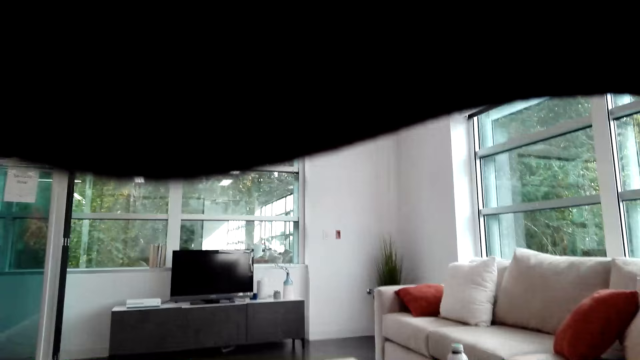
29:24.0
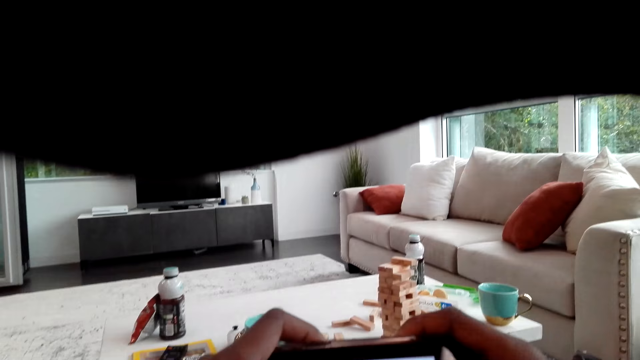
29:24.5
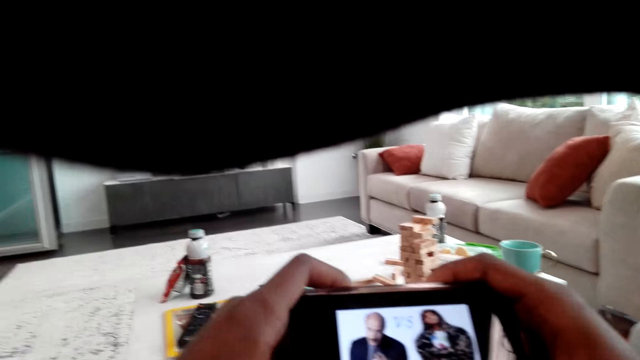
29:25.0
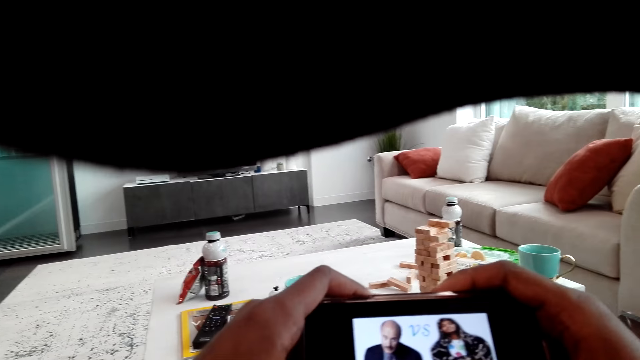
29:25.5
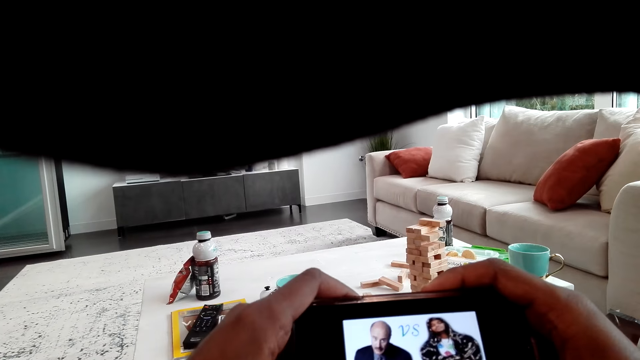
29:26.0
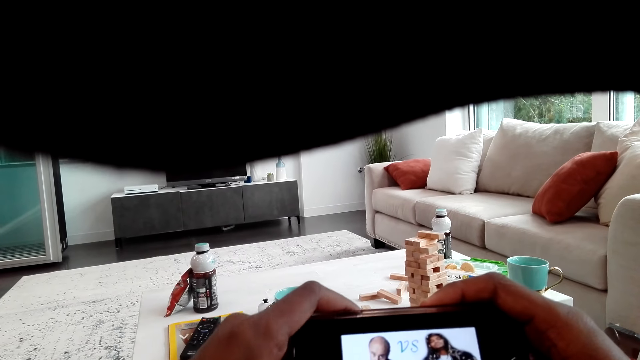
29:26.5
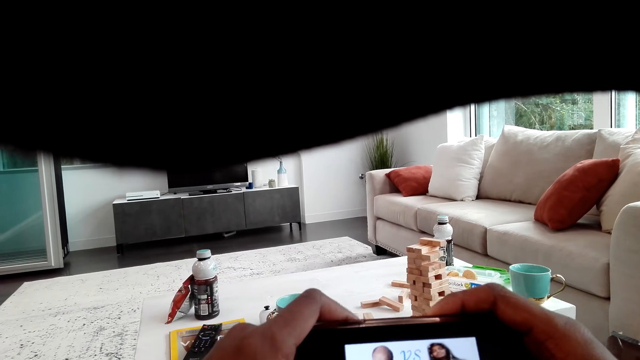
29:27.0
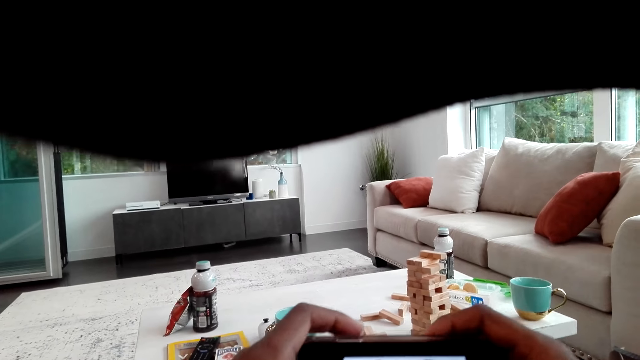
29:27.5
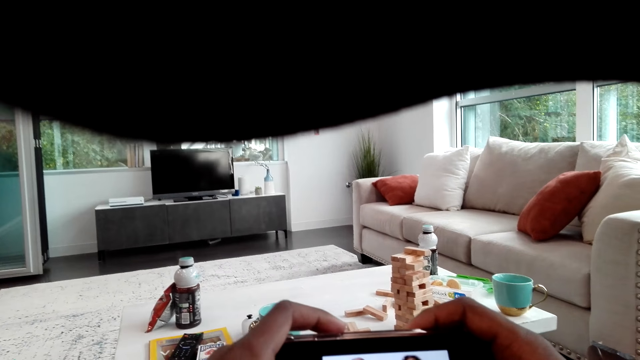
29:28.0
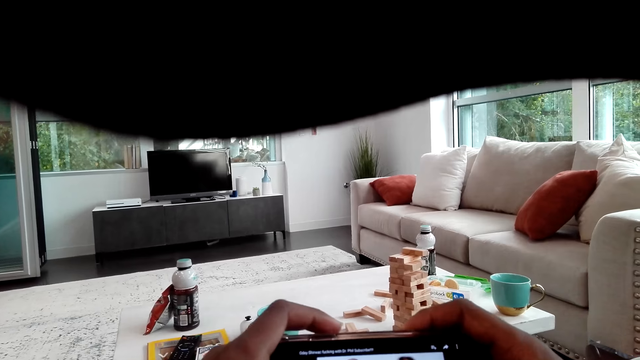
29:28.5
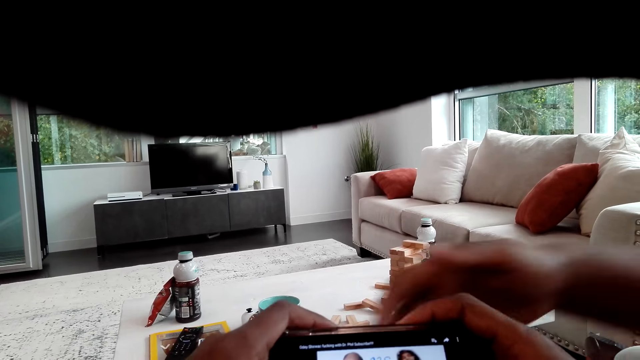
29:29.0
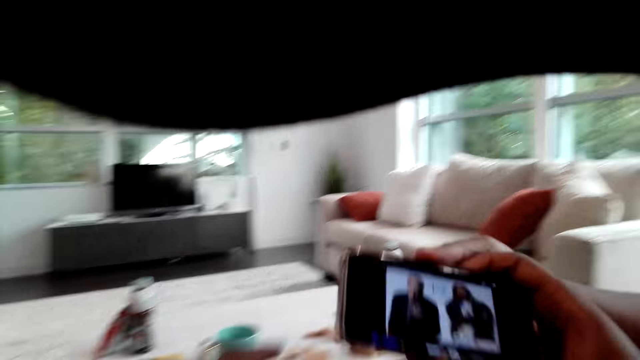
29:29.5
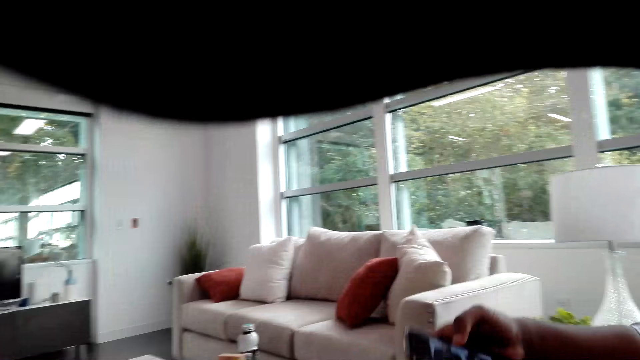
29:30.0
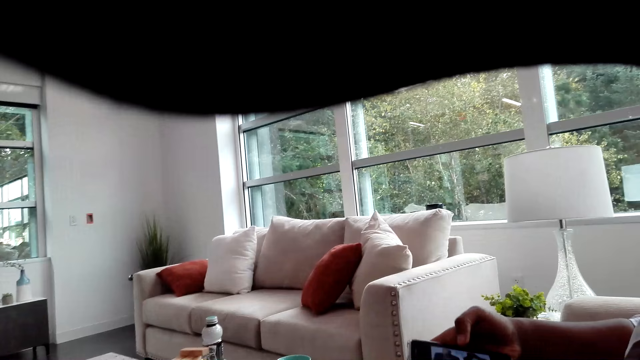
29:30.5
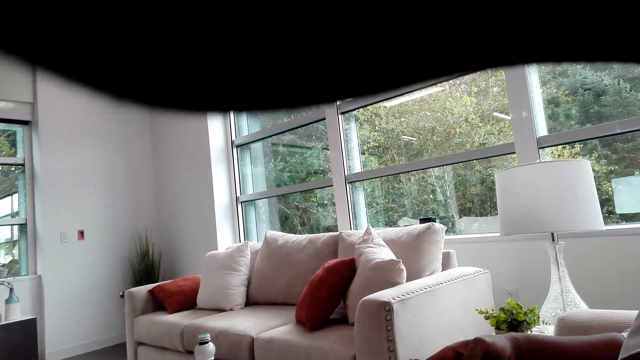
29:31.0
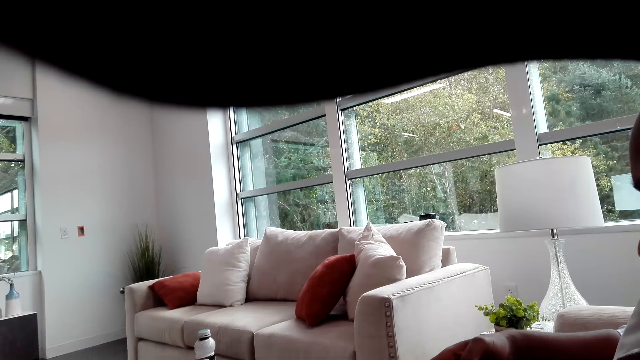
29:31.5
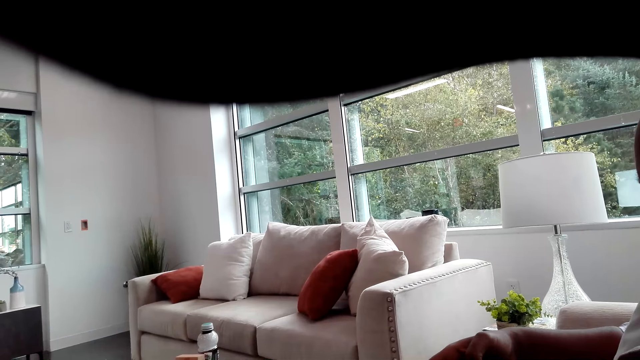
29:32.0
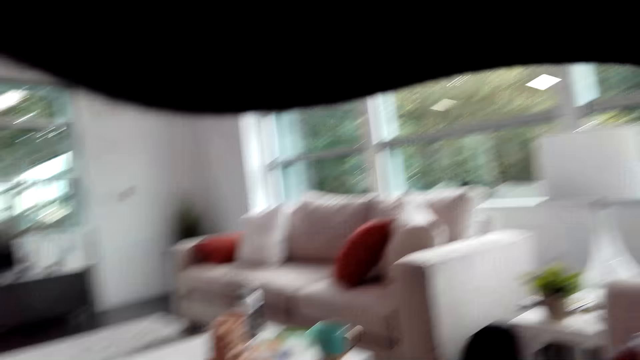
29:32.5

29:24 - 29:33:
The man picks up the phone from the camera wearer's hands and operates the phone.

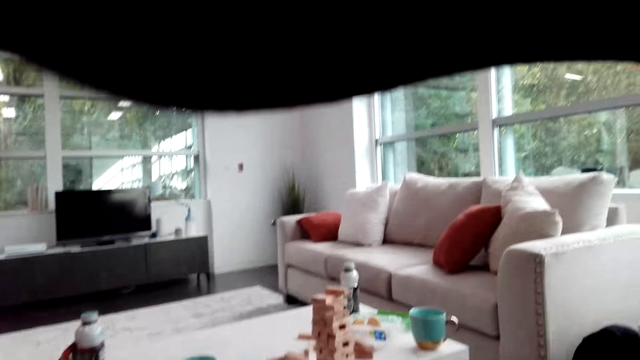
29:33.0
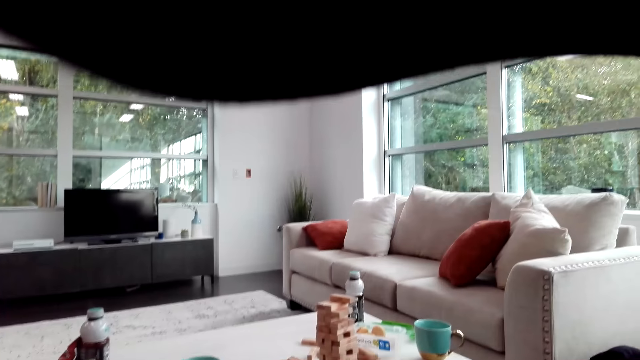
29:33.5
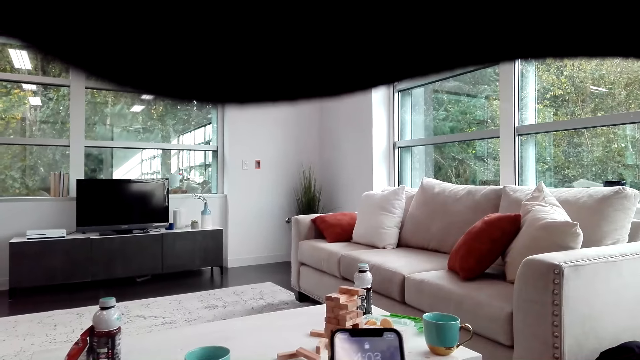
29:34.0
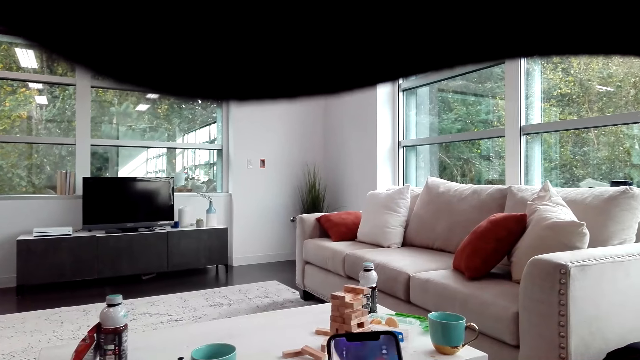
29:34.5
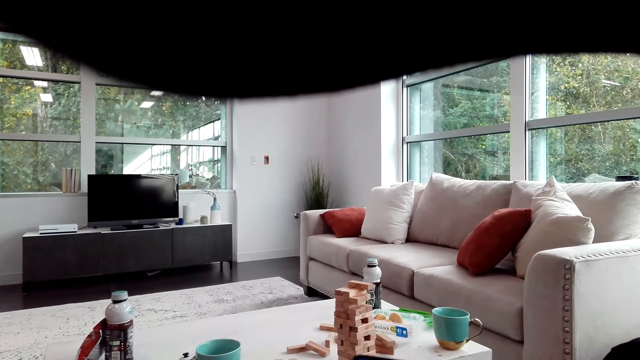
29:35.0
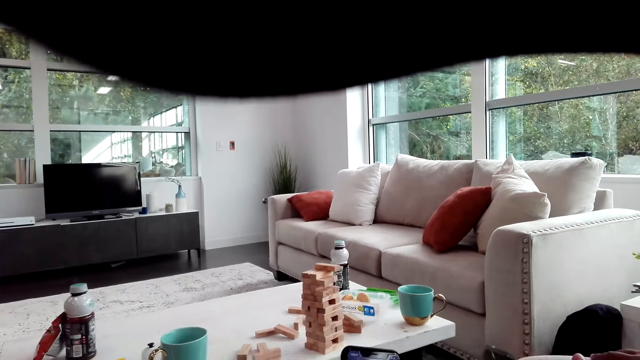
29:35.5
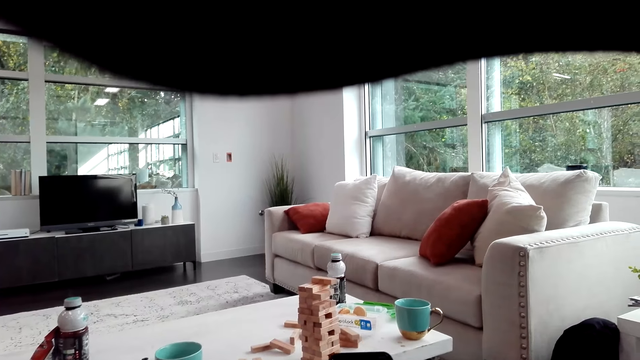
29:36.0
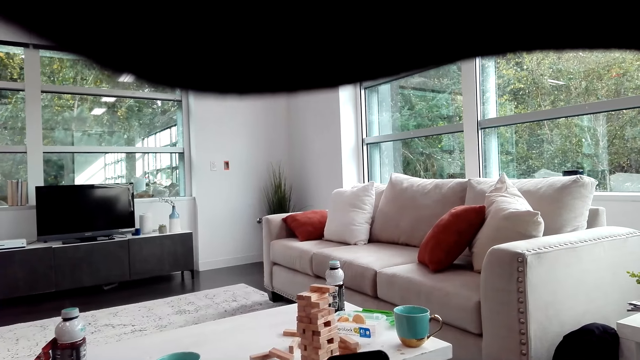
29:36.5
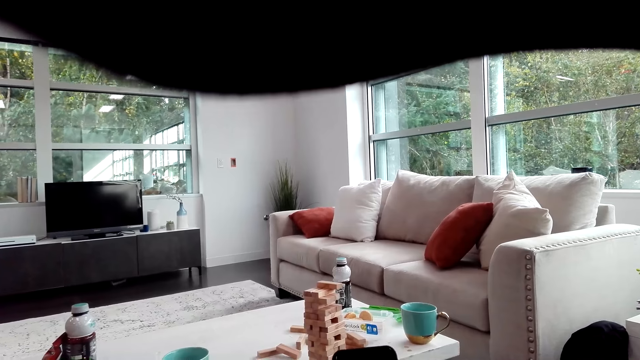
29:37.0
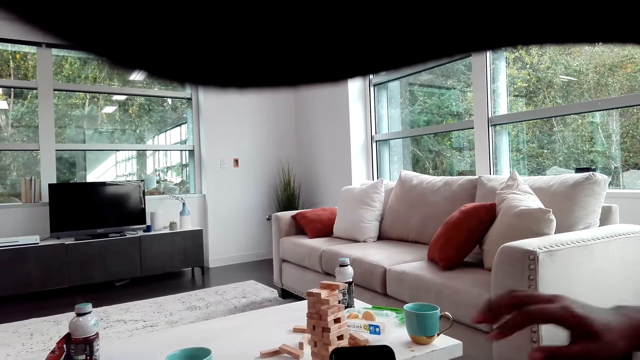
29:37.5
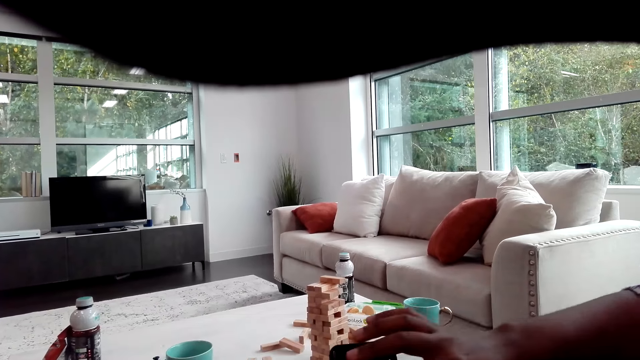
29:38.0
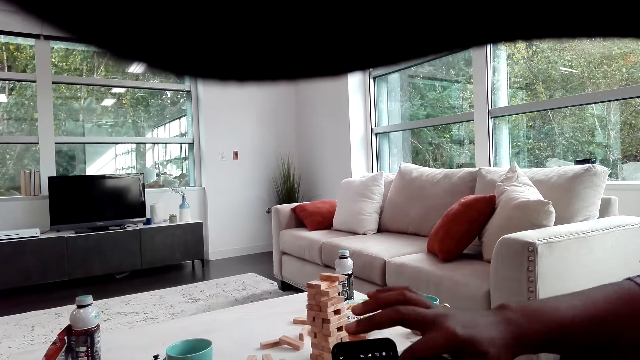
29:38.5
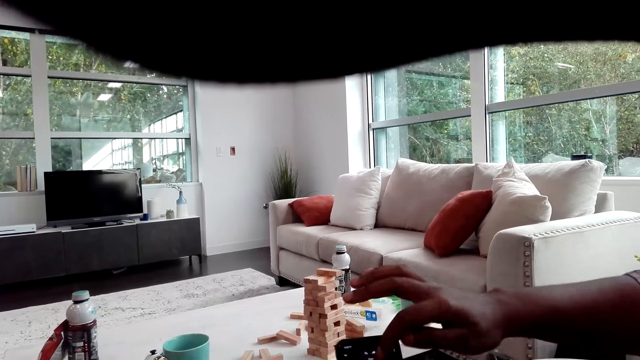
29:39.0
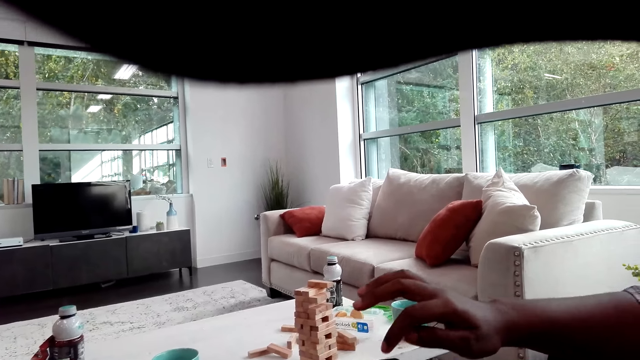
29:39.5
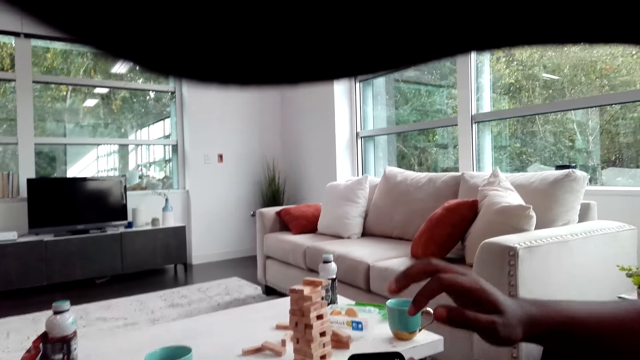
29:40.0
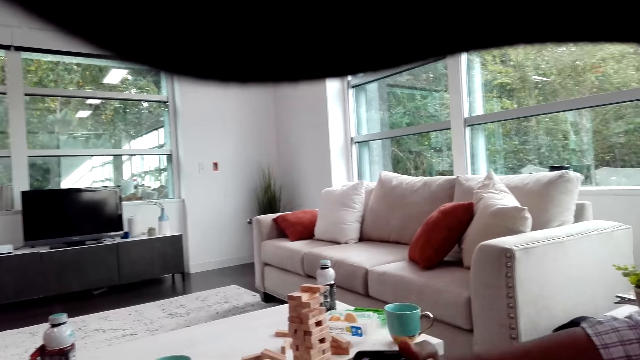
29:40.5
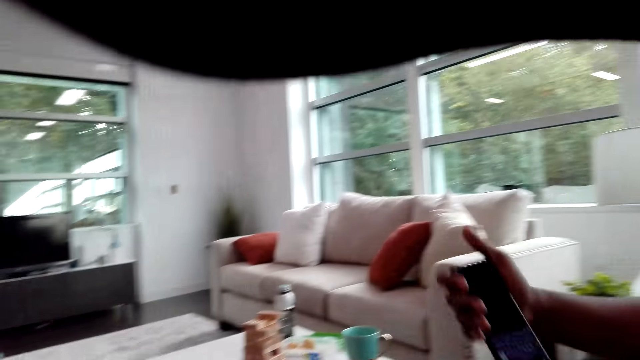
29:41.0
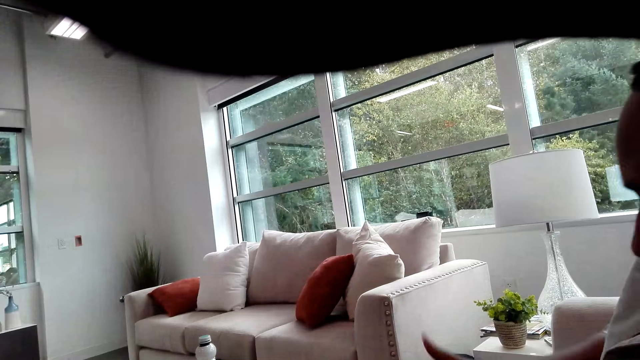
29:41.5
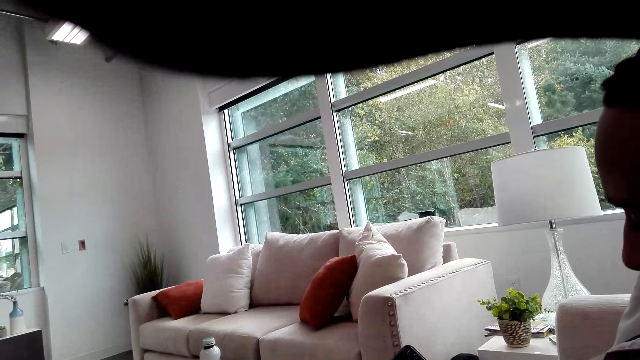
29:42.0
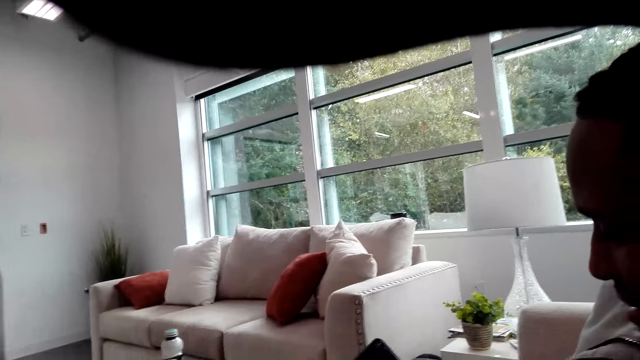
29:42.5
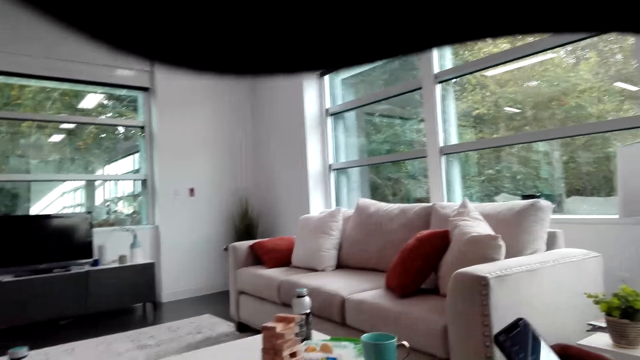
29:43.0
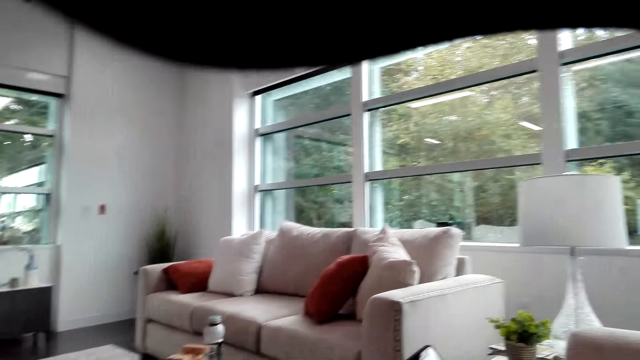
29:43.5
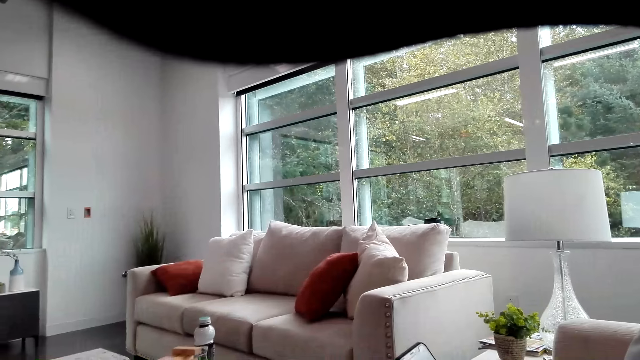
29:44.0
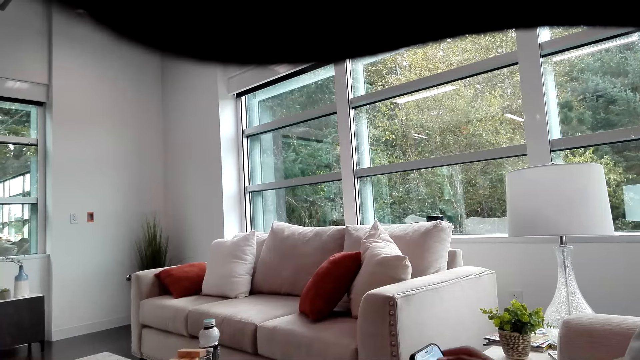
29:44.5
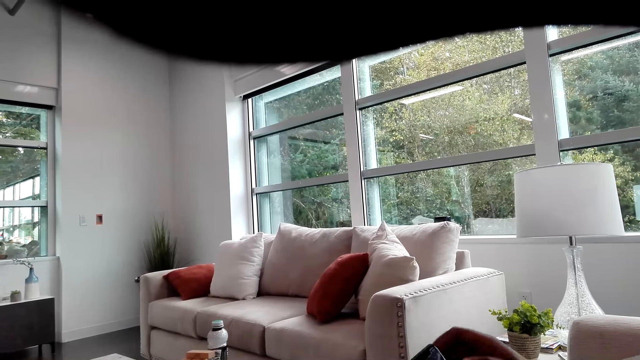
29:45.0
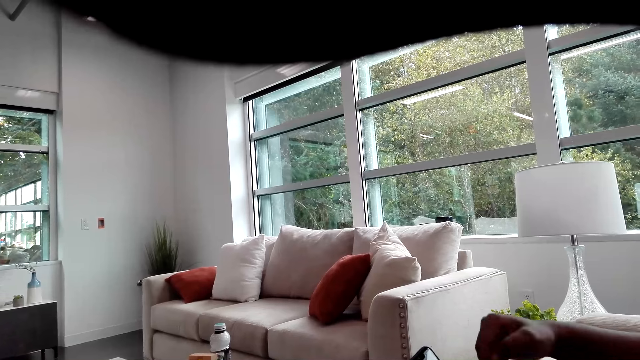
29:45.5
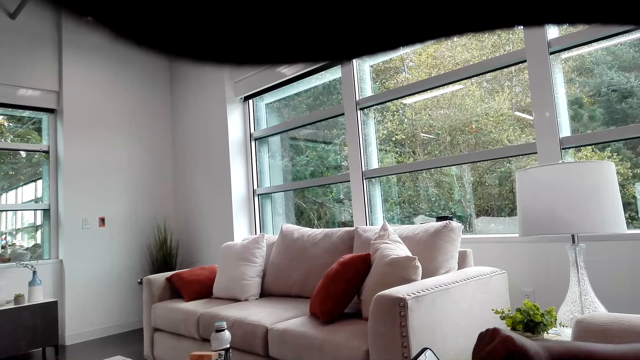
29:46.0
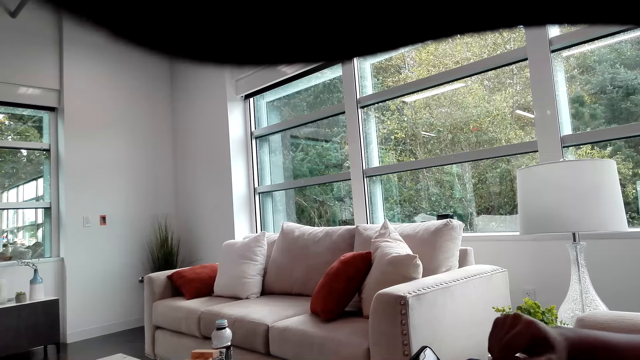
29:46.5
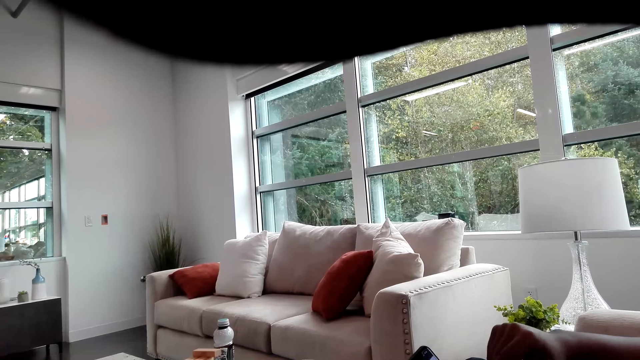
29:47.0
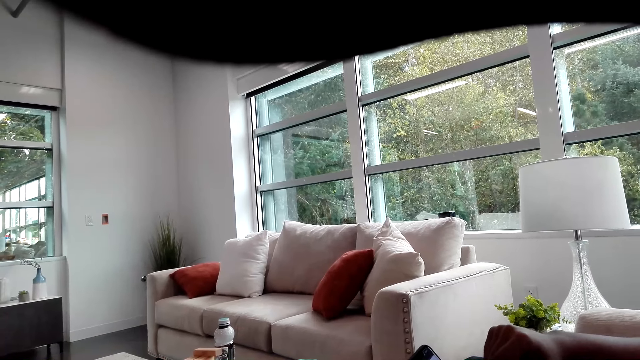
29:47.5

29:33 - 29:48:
The camera wearer looks around the room. They look at the phone. They operate the phone. A man operates the phone. The man picks up the phone from the camera wearer's hand. The man operates the phone.
